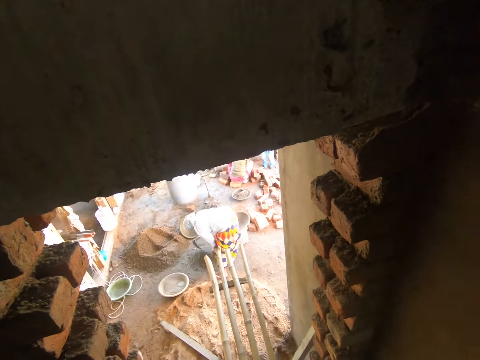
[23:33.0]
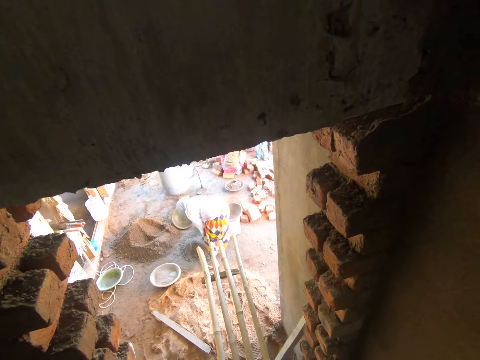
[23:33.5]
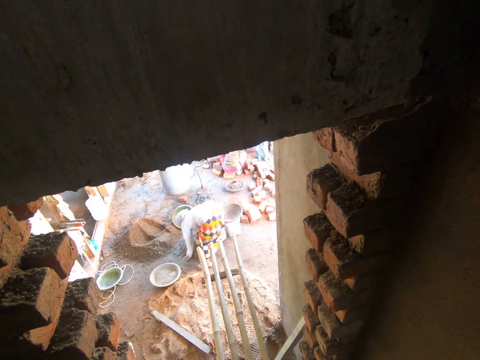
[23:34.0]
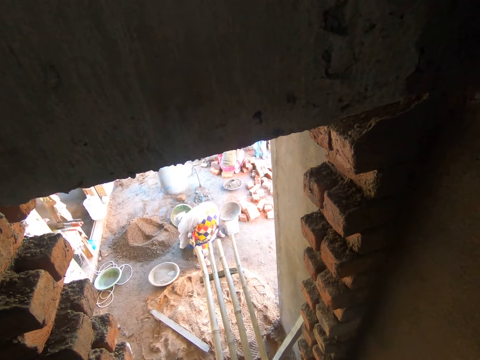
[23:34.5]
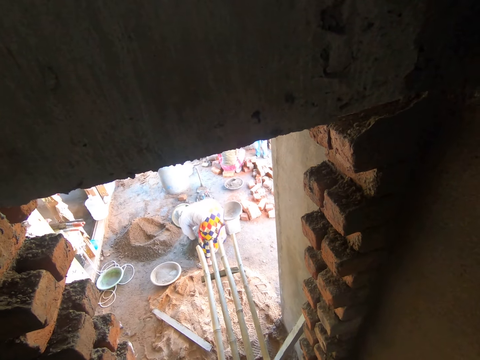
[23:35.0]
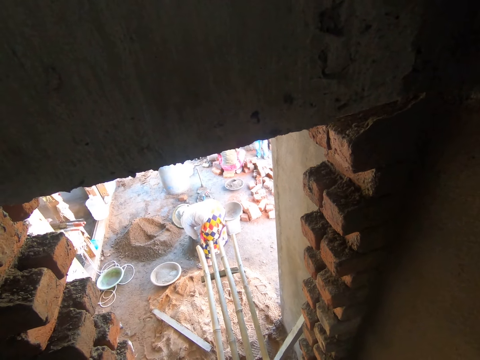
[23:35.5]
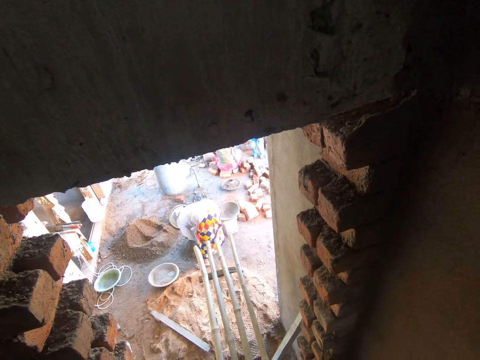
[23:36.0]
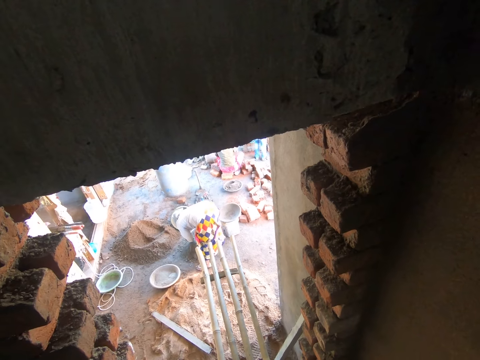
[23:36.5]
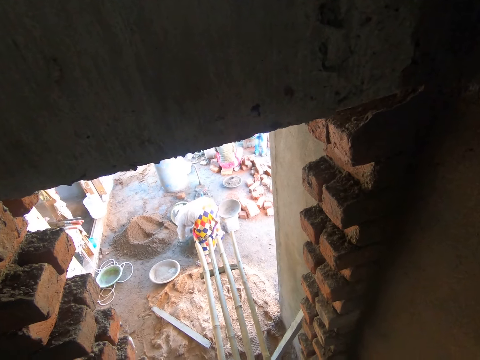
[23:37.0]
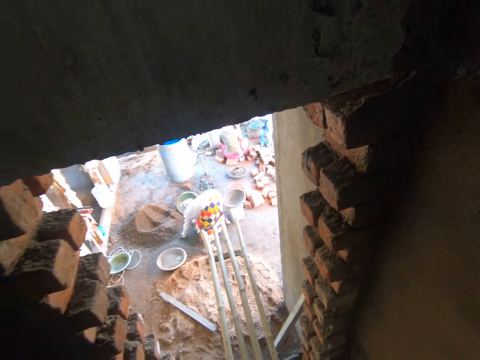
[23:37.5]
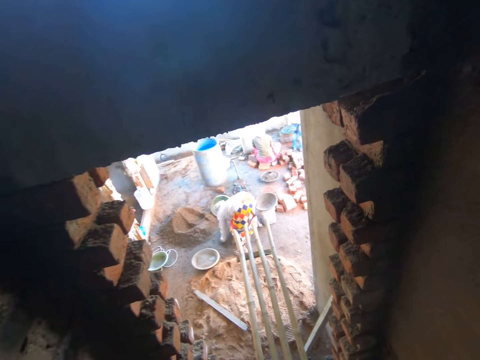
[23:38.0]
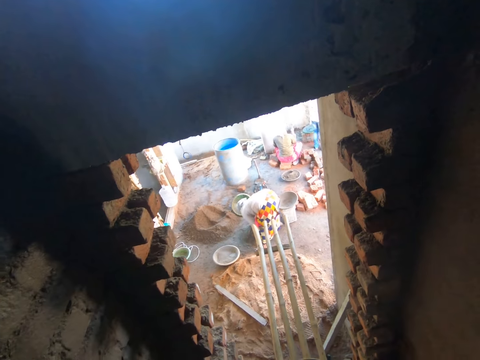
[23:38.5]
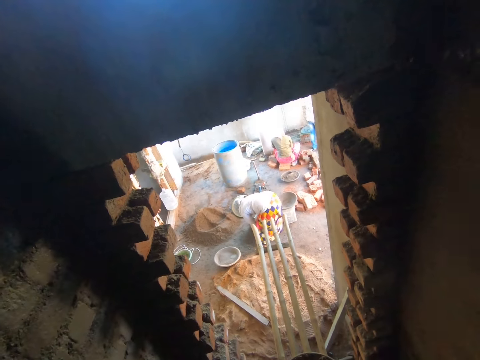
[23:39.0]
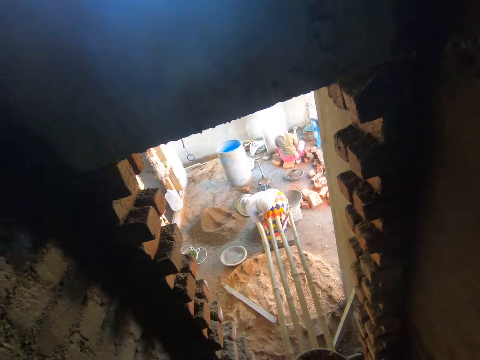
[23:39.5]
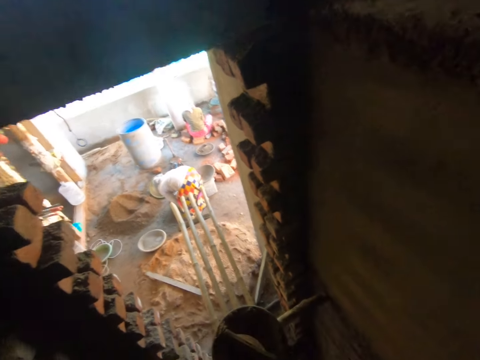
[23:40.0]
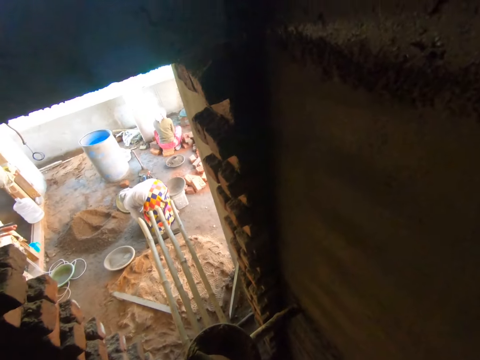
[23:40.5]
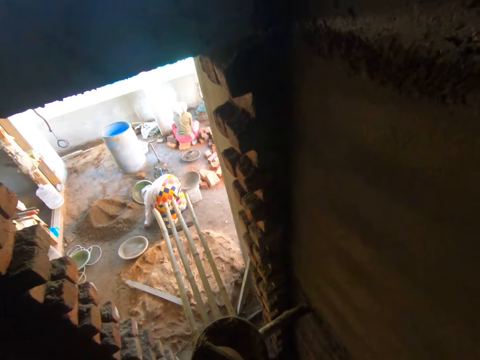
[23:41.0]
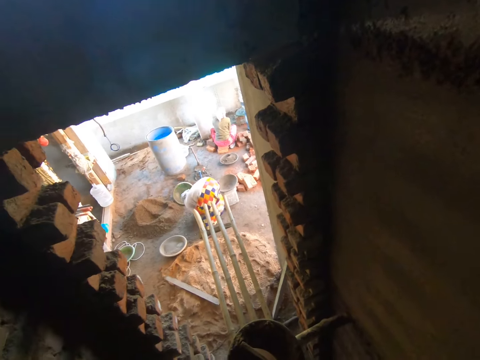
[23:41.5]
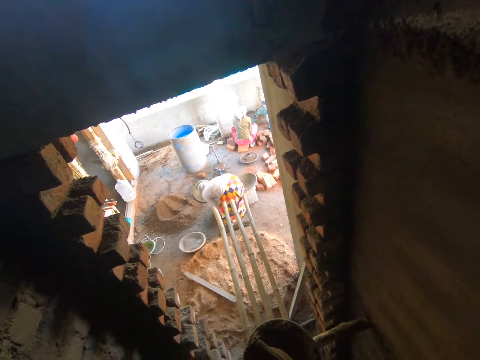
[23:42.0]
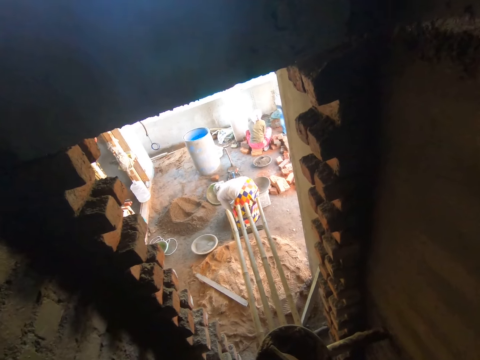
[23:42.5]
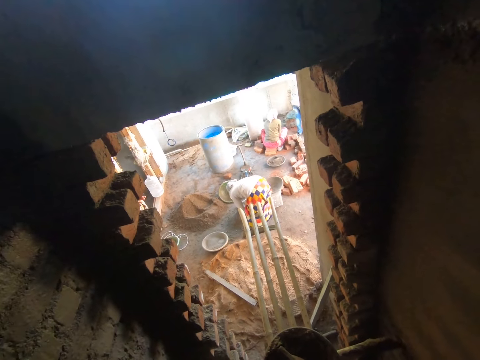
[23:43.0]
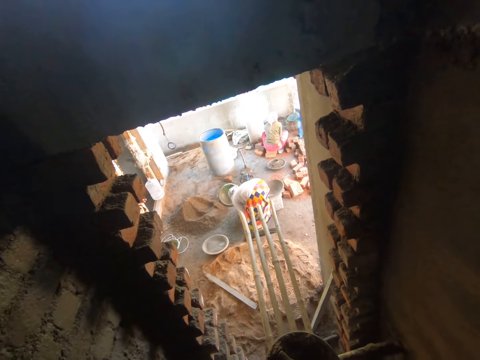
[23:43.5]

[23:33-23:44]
A woman mixes concrete with her hands. The woman gathers the cement on the ground with both hands.

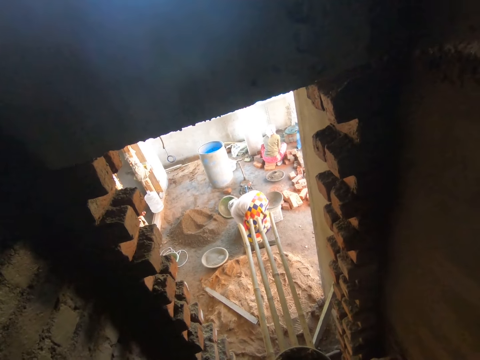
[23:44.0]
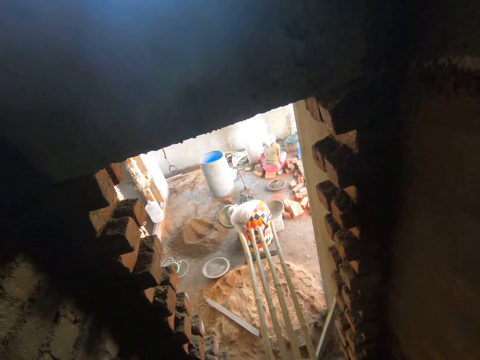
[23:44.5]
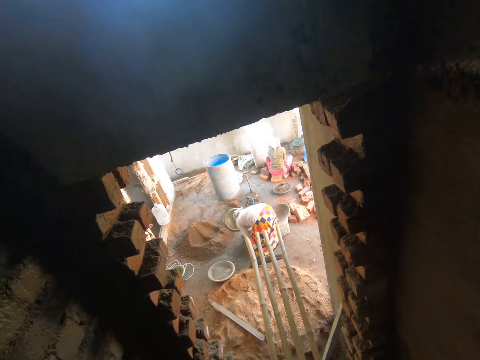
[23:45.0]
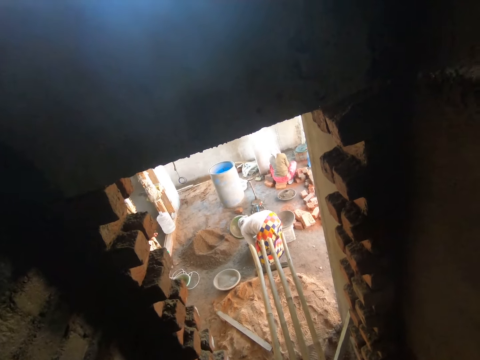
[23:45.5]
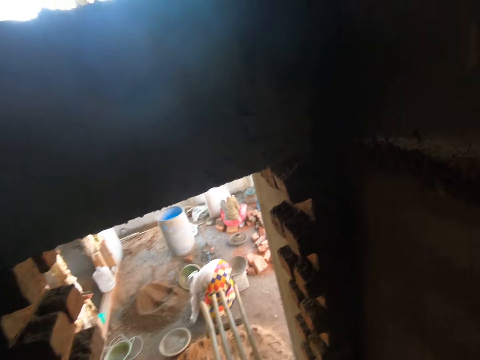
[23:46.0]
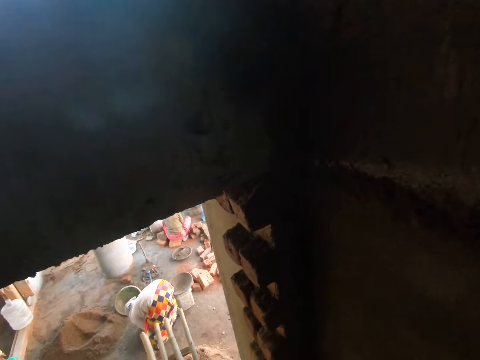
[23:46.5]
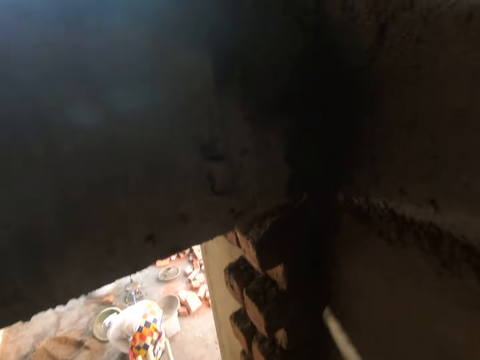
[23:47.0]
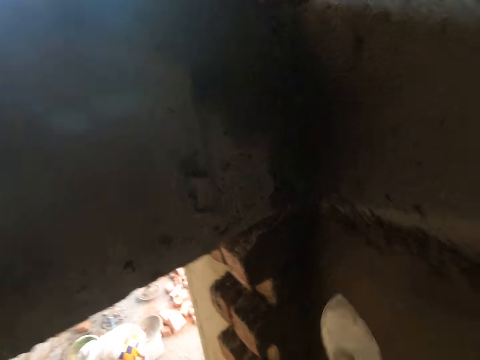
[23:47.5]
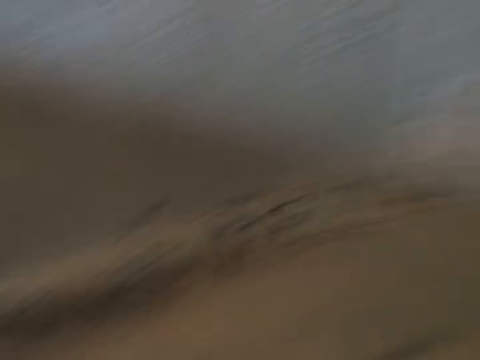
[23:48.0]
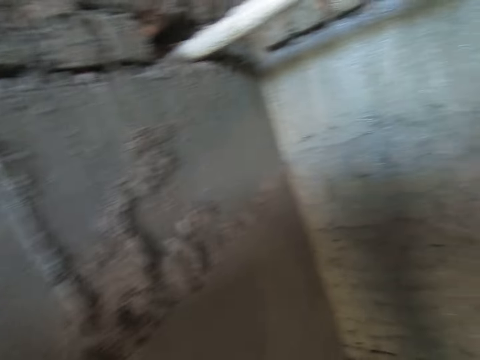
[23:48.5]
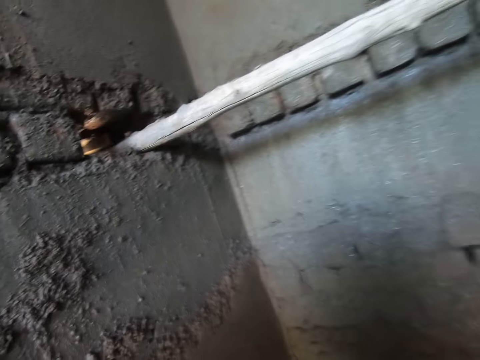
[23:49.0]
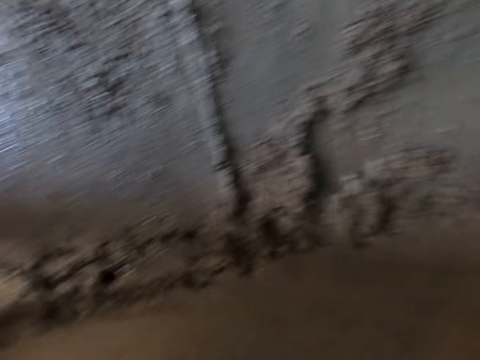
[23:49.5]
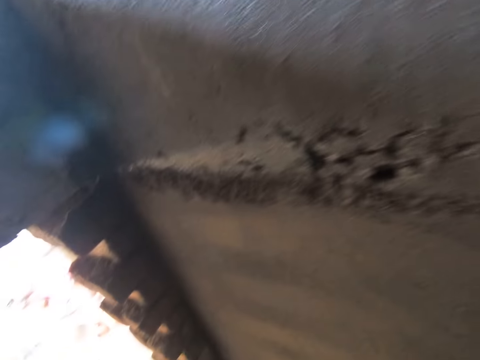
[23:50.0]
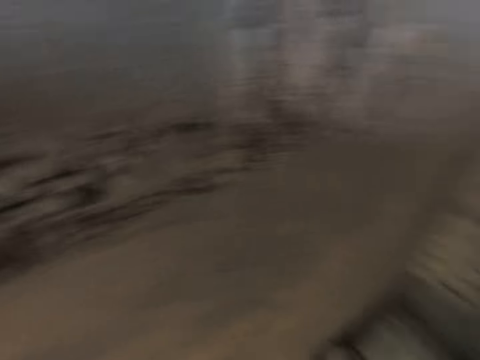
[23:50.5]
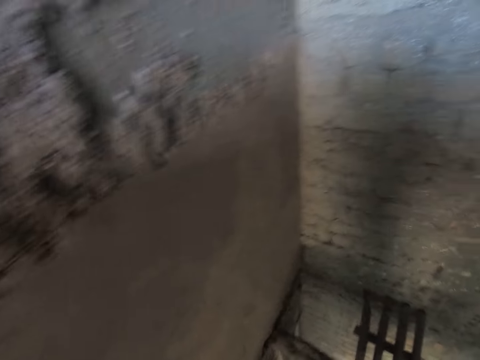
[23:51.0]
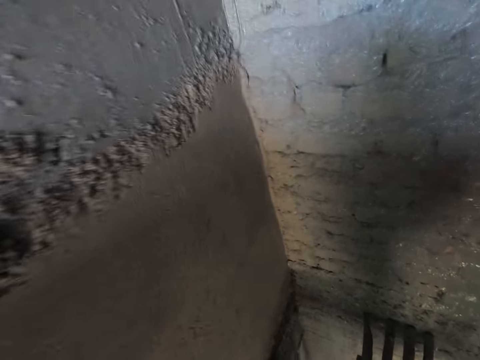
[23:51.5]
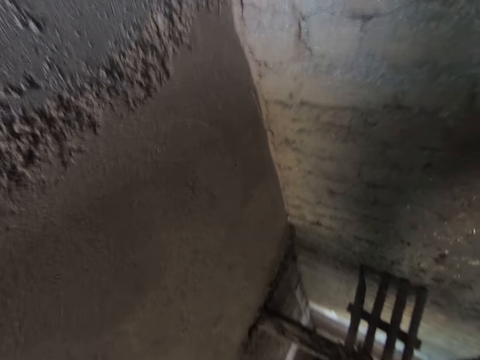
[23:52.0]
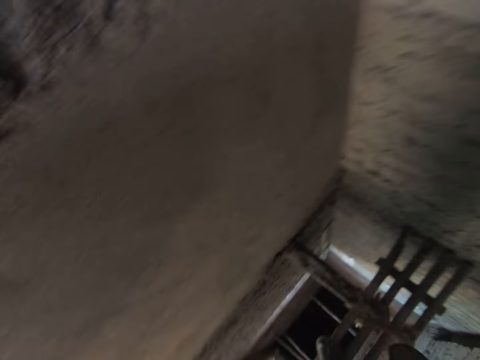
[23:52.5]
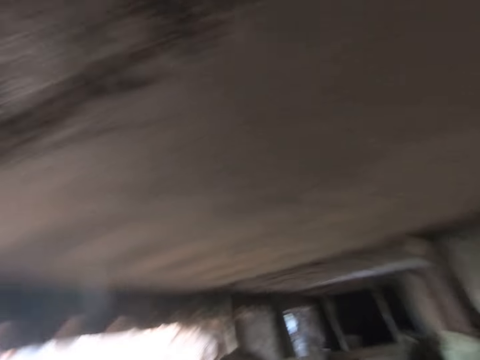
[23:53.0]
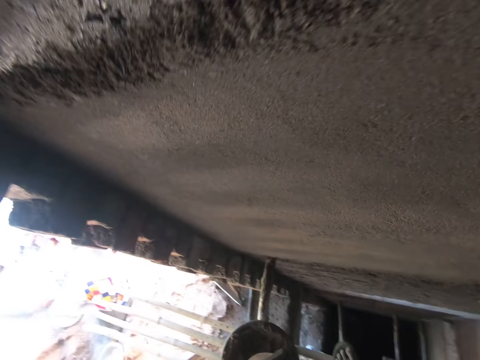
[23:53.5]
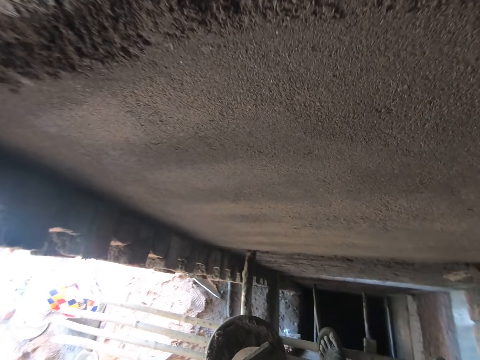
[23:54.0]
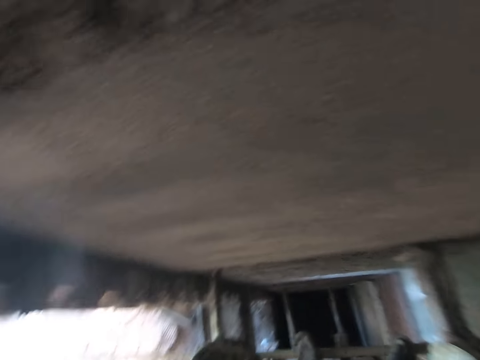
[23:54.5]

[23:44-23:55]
The camera wearer hits the trowel on the wall with his right hand. He throws concrete on the wall. He looks around.

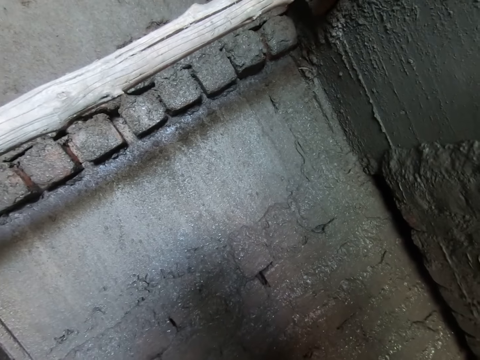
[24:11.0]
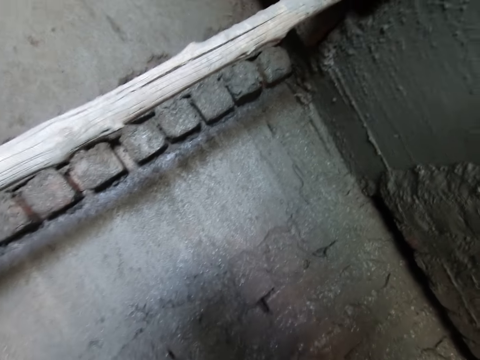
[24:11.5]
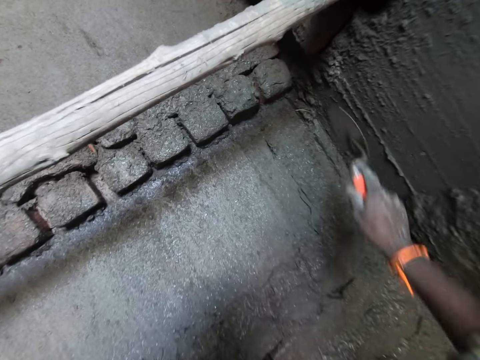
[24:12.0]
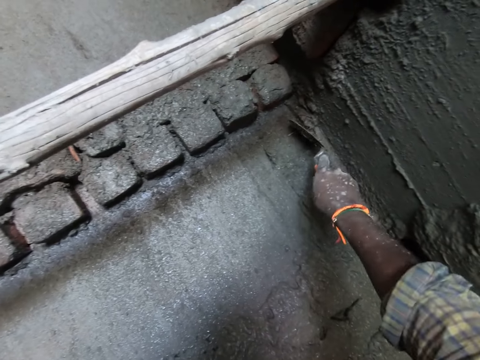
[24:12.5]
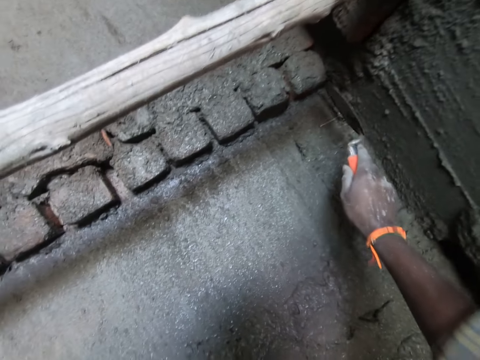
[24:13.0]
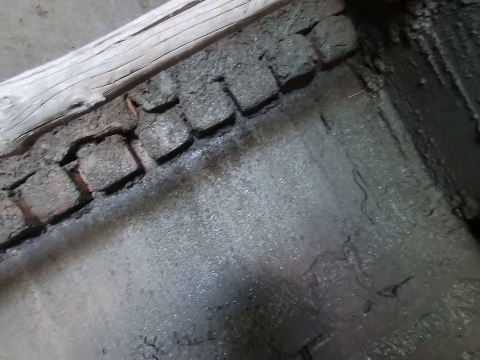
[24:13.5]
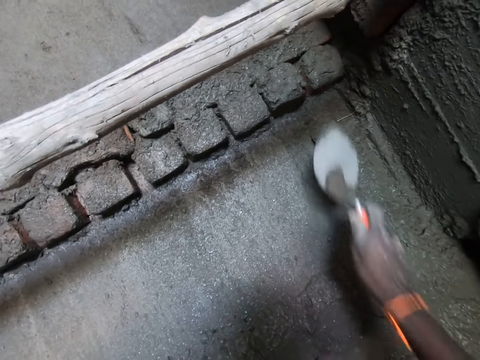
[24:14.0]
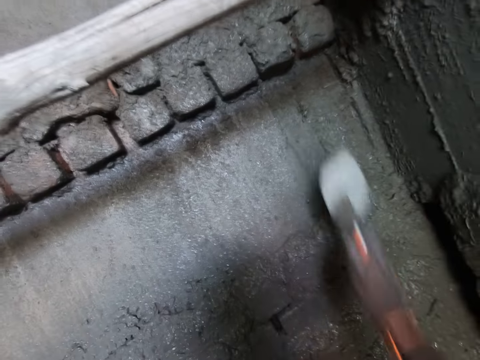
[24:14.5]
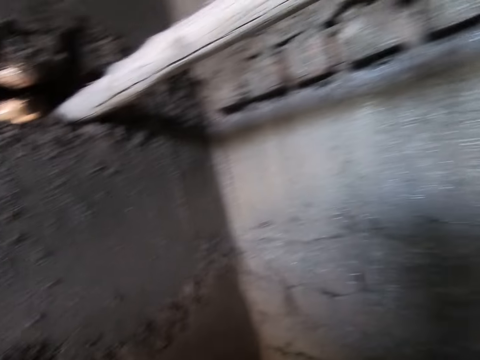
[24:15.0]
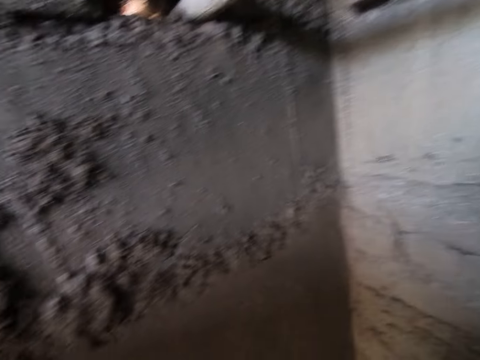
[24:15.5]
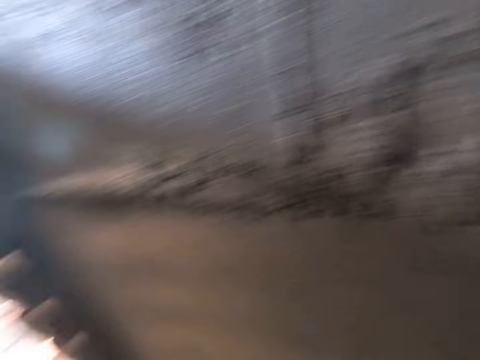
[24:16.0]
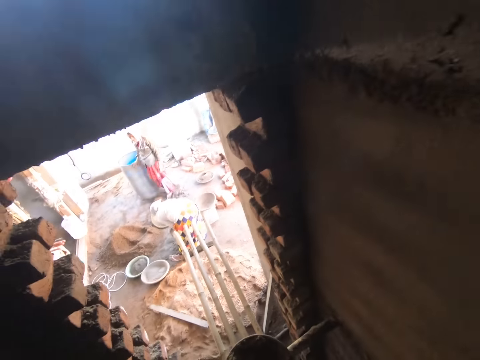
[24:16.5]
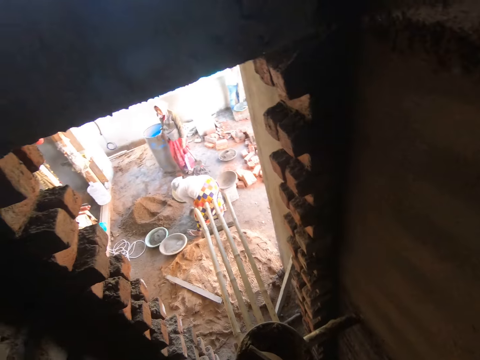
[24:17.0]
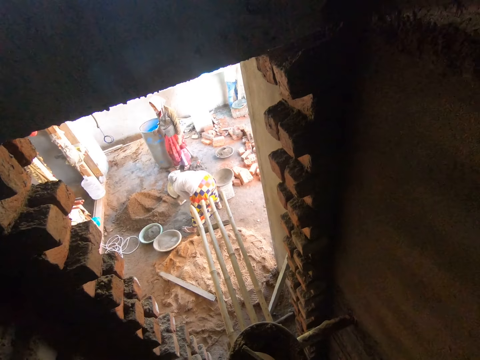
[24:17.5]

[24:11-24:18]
The camera wearer hits the trowel on the wall with his right hand. He hits the trowel on the wall again. He looks around.
